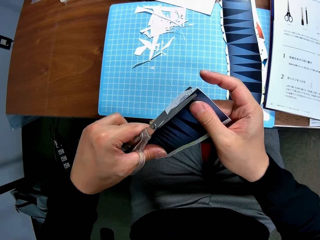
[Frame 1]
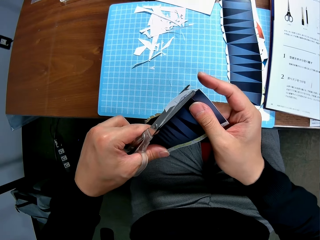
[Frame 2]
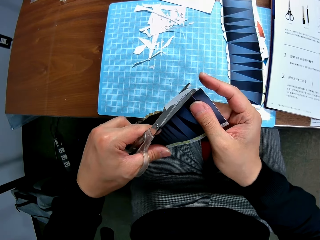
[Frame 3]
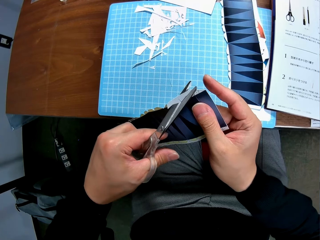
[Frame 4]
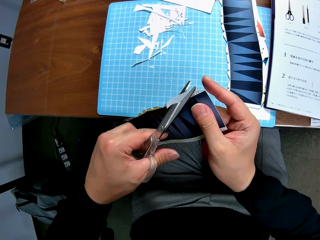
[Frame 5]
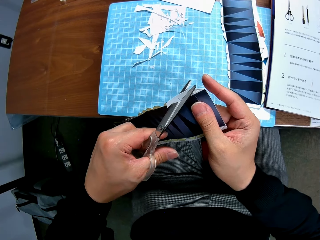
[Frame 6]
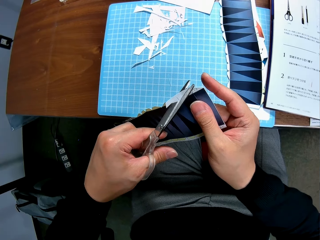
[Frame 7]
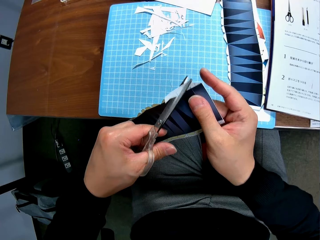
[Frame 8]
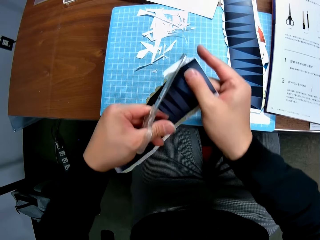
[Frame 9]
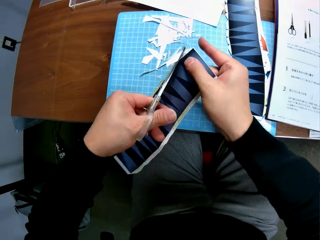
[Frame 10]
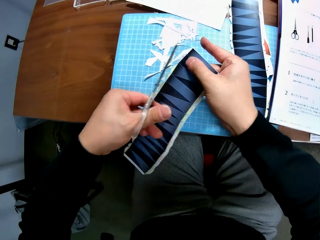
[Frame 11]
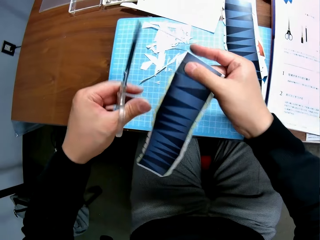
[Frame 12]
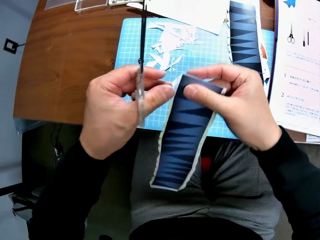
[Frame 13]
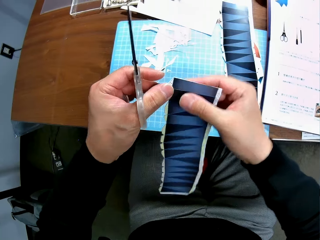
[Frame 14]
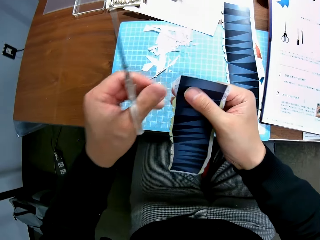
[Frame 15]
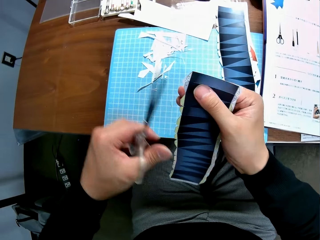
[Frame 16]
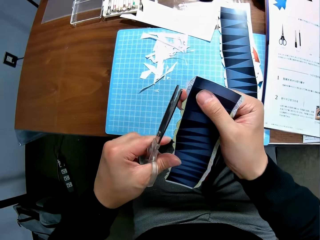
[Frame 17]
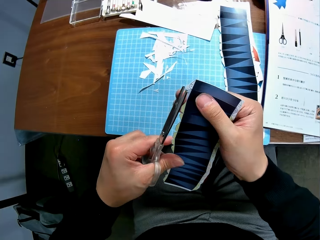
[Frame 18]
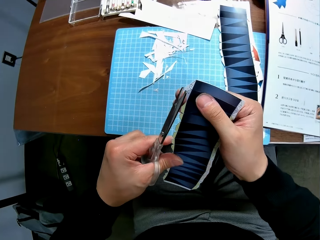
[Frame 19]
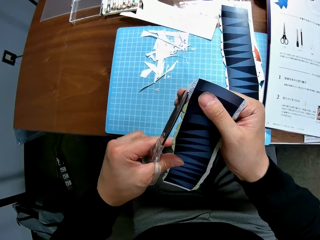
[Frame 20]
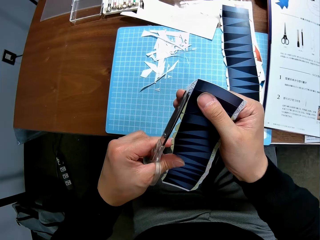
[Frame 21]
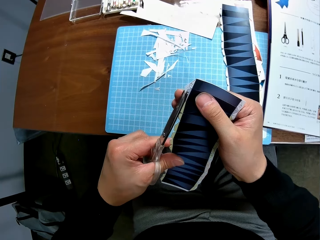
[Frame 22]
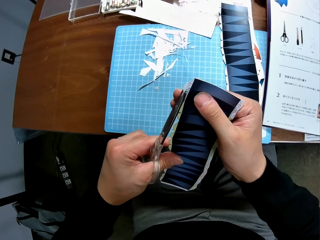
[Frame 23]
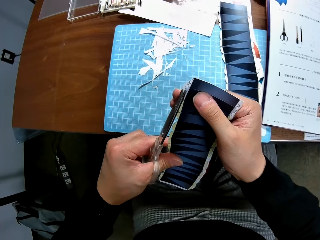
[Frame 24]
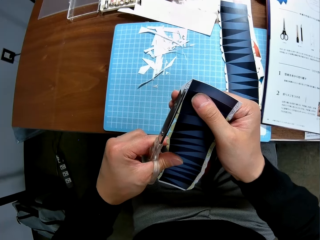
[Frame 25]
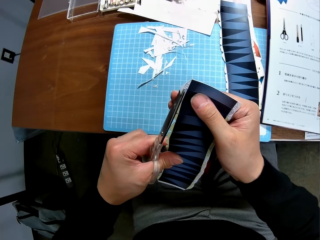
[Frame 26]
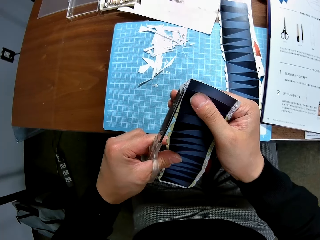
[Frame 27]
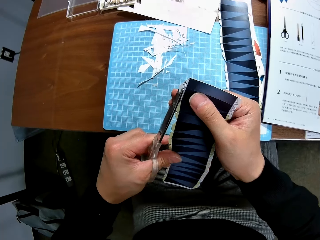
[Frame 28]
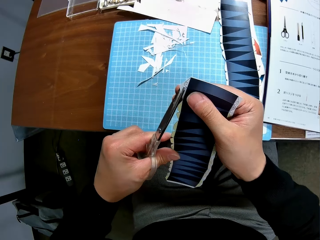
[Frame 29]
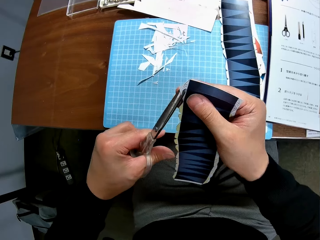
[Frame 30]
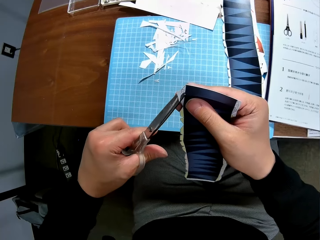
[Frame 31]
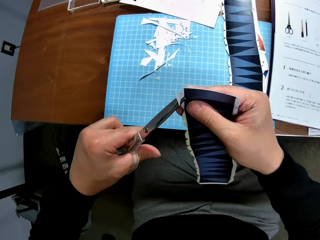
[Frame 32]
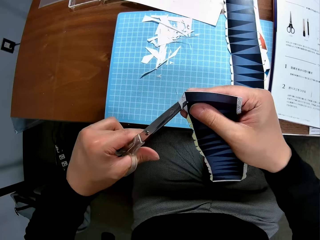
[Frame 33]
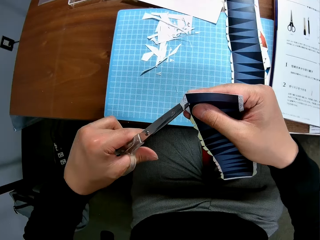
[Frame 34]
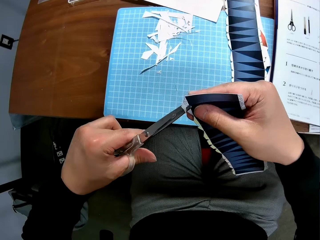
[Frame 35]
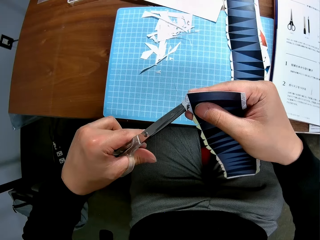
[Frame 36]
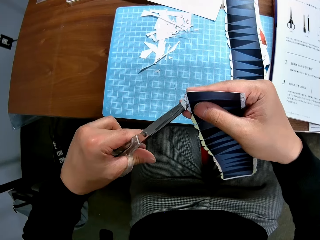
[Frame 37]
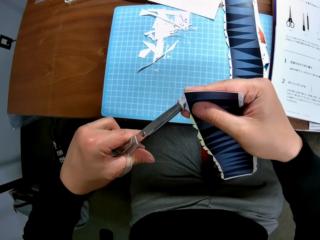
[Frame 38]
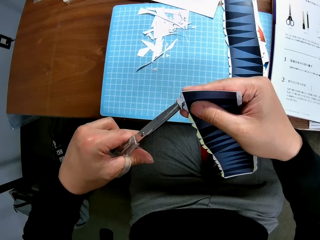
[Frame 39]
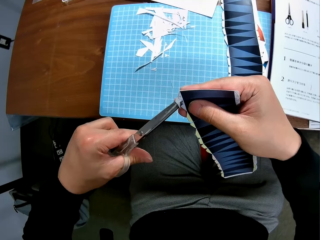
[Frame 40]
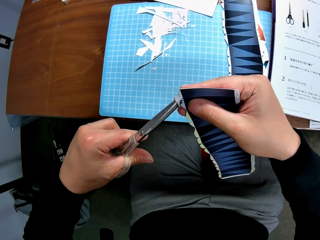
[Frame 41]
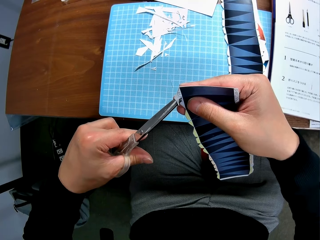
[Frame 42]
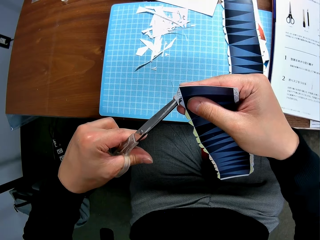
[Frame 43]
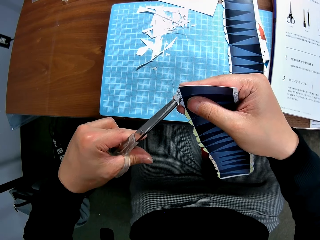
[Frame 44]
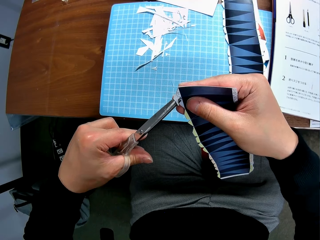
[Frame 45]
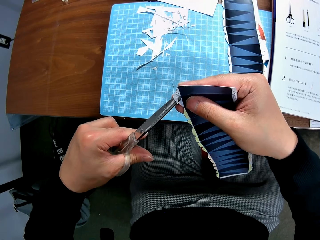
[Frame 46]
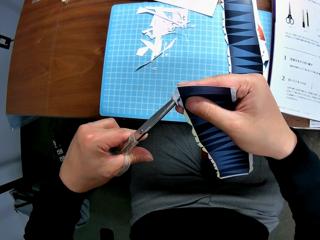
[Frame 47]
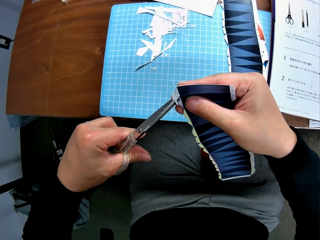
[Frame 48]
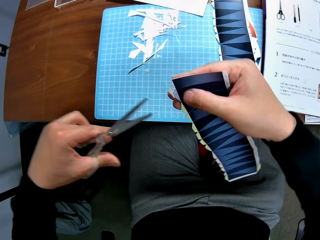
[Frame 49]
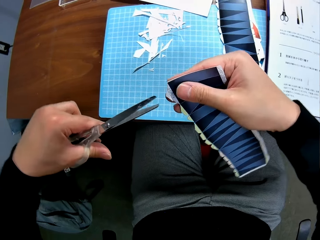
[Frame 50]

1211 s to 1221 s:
The camera wearer drops a piece of printed paper on the table. They cut a printed paper with a pair of scissors.

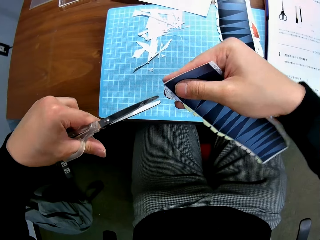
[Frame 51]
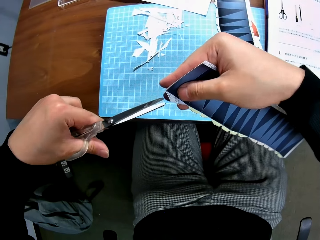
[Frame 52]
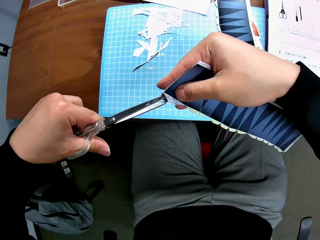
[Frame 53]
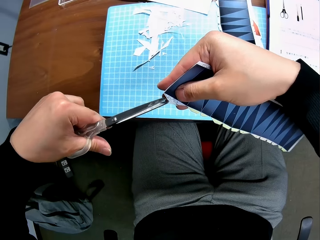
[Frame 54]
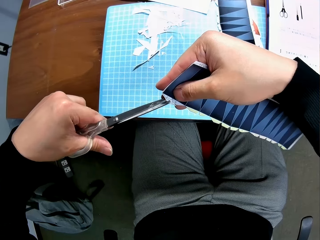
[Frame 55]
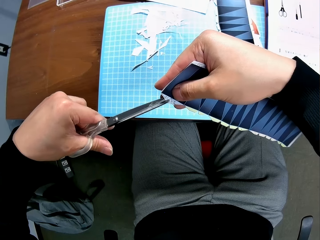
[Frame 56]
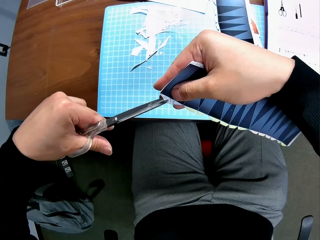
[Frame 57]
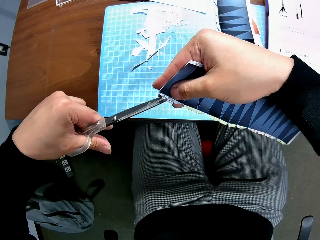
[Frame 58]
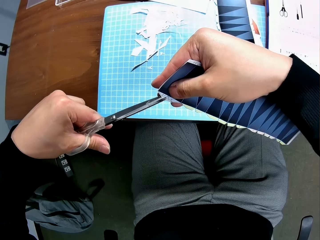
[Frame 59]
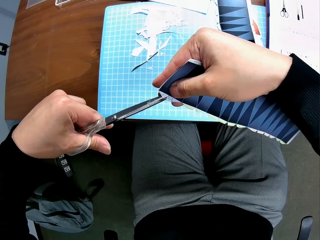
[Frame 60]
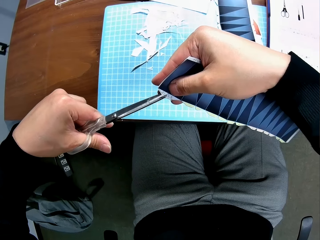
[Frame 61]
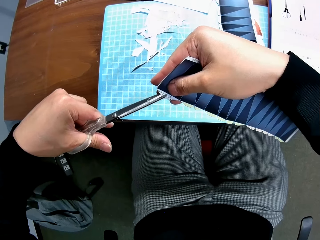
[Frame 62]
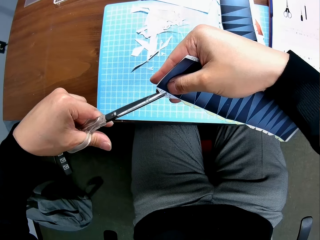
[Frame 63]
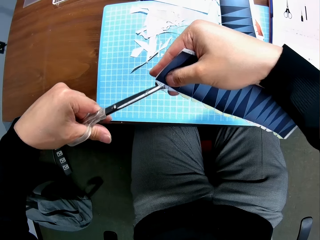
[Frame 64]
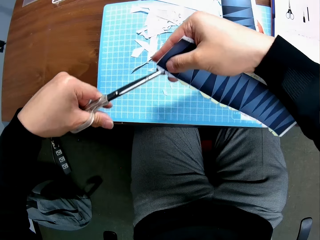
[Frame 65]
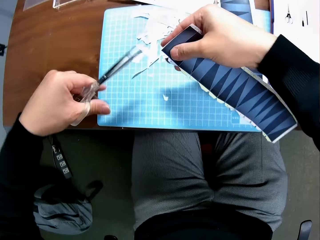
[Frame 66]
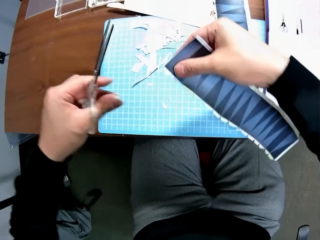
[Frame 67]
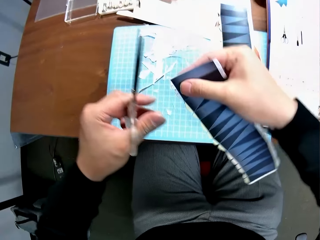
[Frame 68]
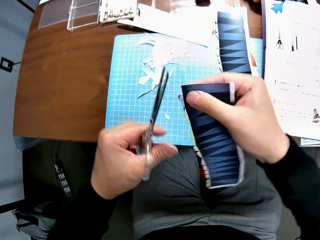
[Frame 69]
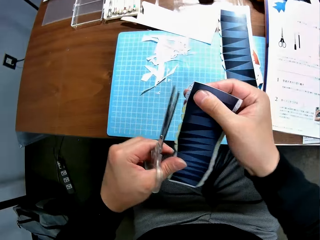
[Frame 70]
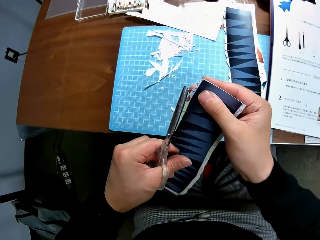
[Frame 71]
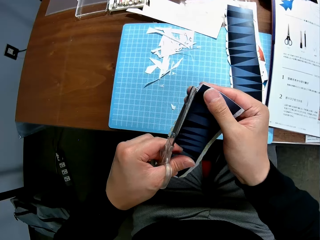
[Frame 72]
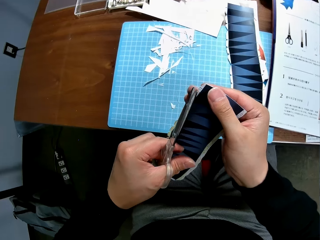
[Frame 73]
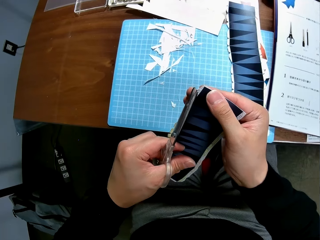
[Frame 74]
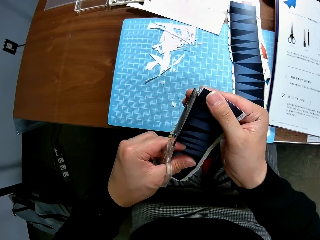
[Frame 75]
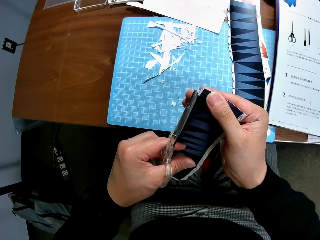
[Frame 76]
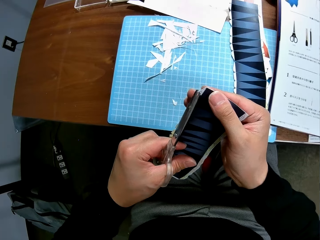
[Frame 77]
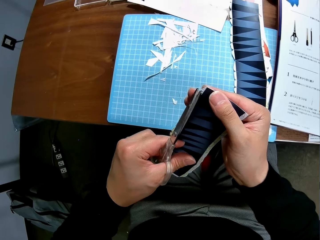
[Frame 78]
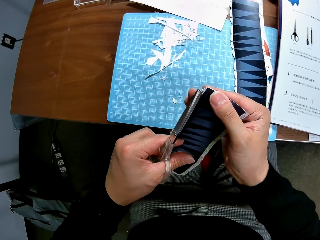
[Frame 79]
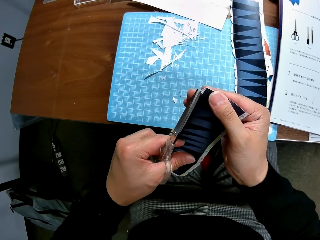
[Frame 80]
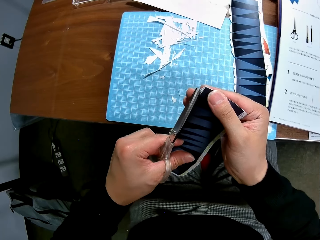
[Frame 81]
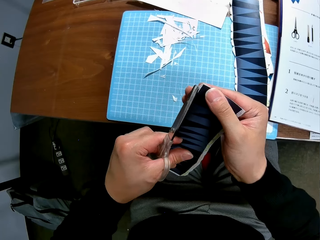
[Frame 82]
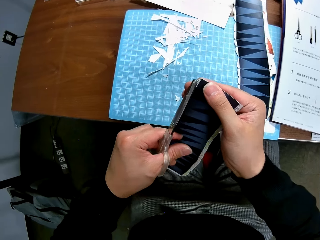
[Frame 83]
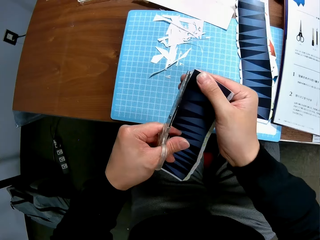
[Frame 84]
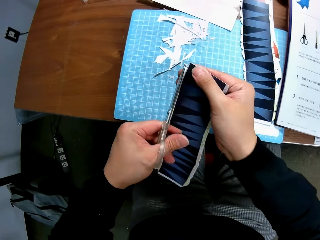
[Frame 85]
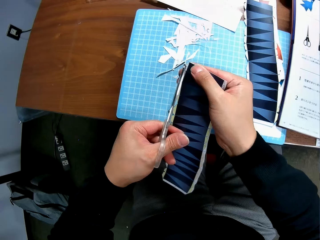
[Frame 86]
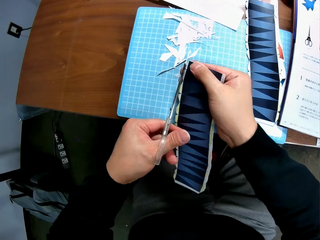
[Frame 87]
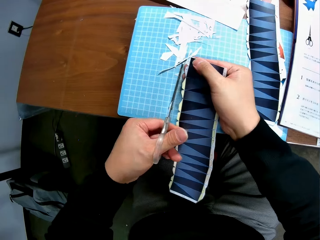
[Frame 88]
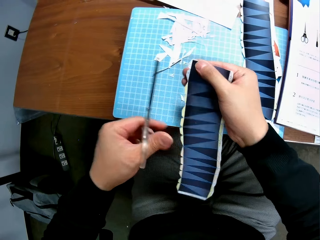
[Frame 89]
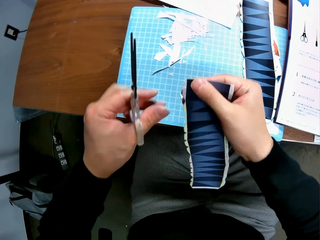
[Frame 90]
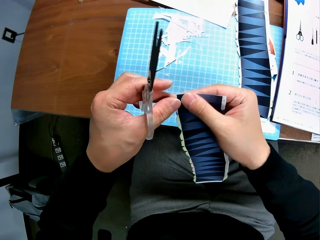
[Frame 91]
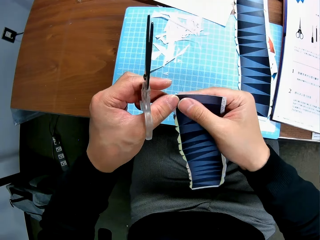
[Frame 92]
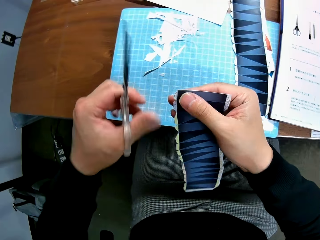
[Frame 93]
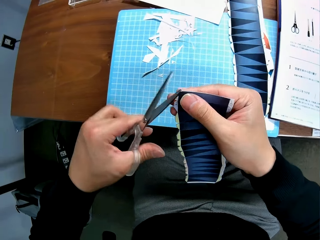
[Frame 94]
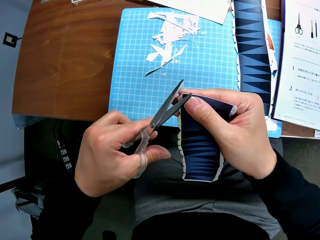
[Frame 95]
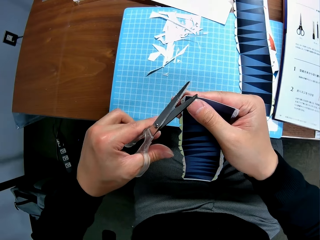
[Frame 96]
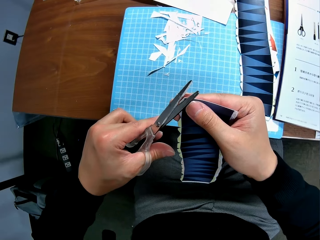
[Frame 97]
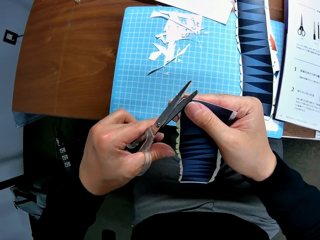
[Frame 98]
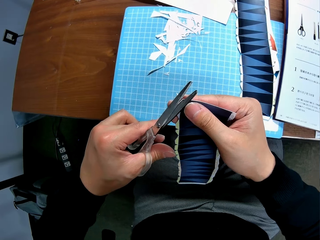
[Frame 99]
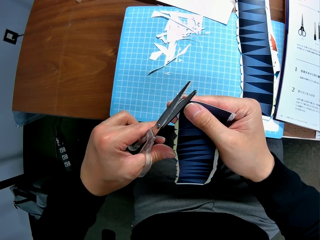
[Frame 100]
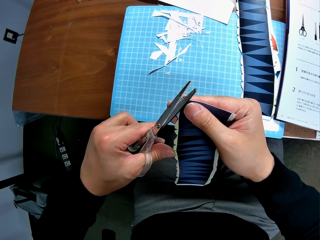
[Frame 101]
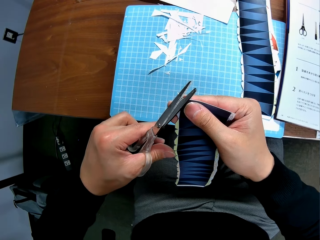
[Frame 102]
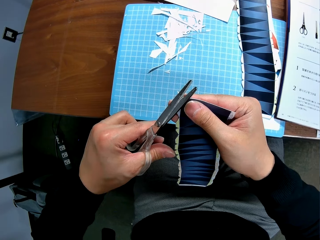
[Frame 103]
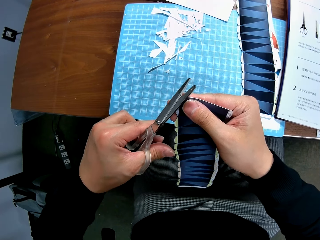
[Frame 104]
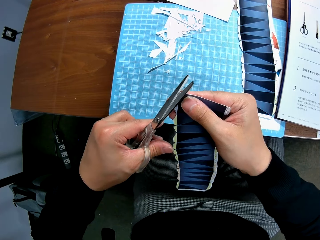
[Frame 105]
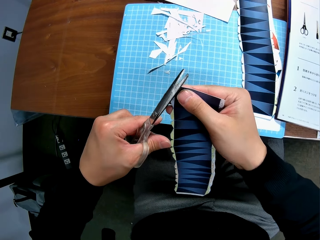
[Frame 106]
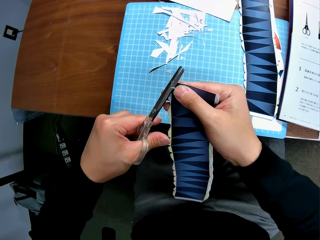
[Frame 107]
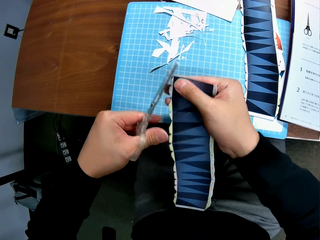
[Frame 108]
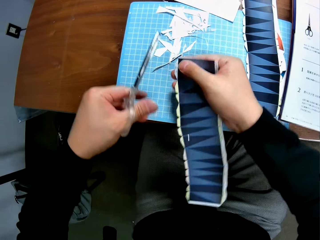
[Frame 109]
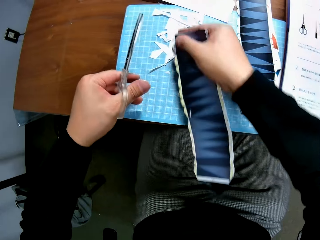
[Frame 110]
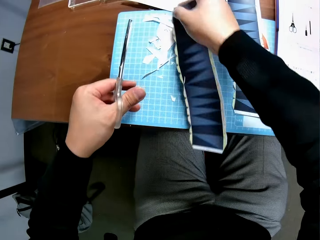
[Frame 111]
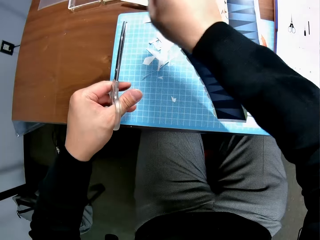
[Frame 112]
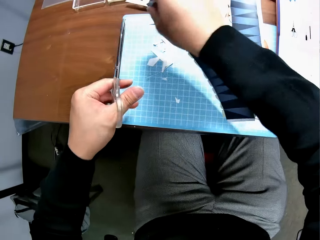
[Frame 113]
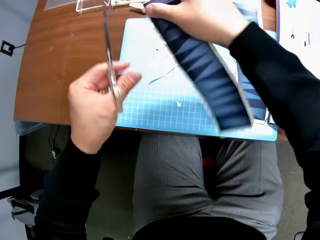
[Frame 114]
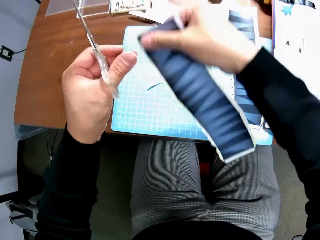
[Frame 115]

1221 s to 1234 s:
The camera wearer stops cutting a printed paper with a pair of scissors. They cut the printed paper with the pair of scissors. They drop a piece of printed paper on the table. They cut the printed paper with the pair of scissors. They stop cutting the printed paper with the pair of scissors. They cut the printed paper with the pair of scissors.
